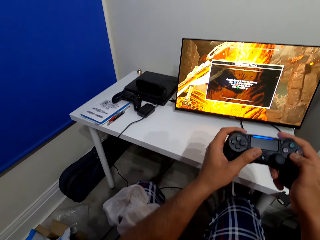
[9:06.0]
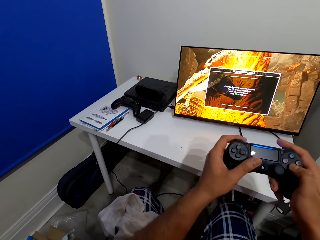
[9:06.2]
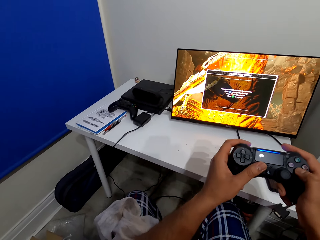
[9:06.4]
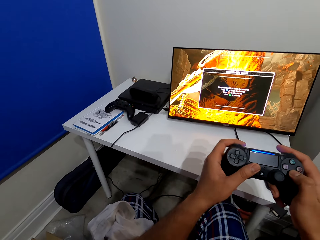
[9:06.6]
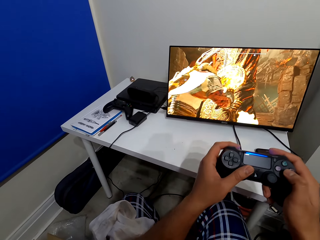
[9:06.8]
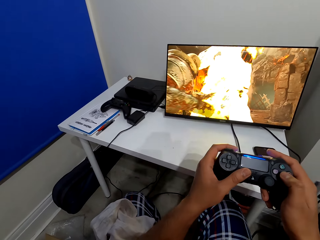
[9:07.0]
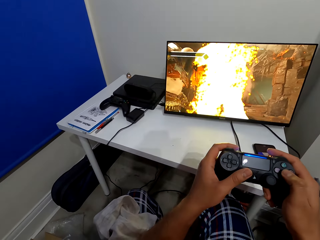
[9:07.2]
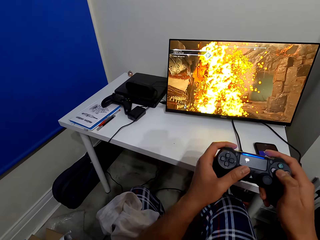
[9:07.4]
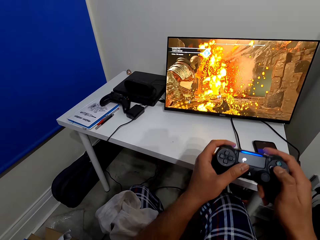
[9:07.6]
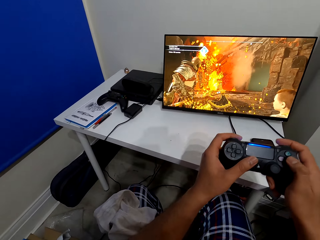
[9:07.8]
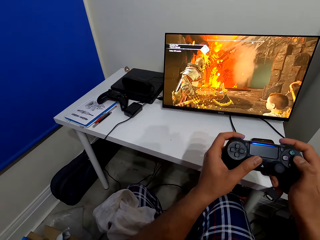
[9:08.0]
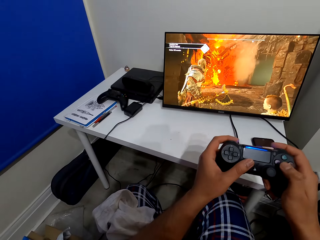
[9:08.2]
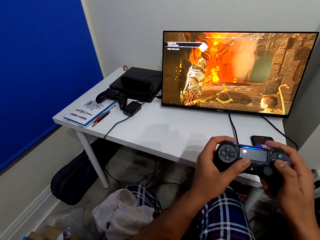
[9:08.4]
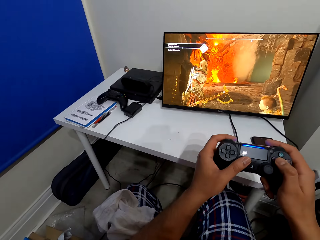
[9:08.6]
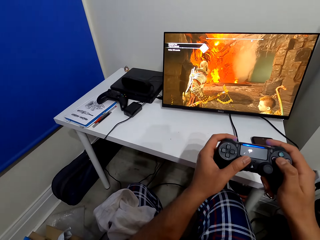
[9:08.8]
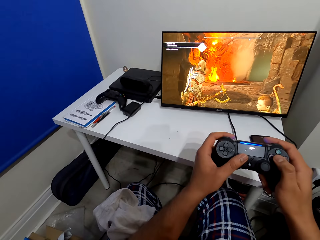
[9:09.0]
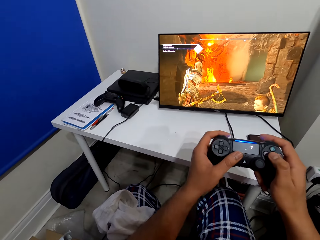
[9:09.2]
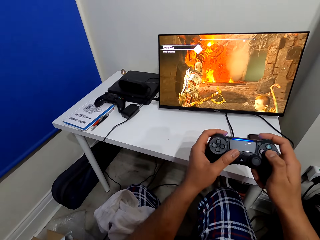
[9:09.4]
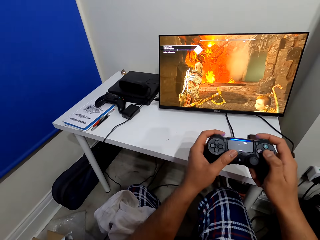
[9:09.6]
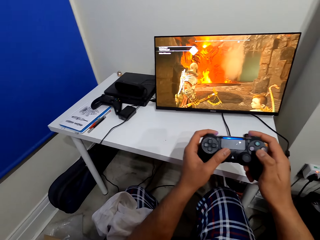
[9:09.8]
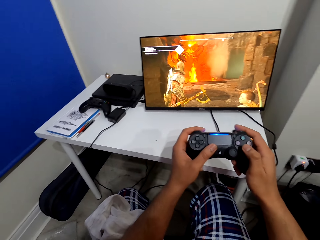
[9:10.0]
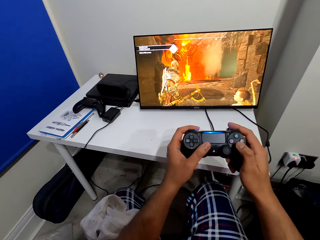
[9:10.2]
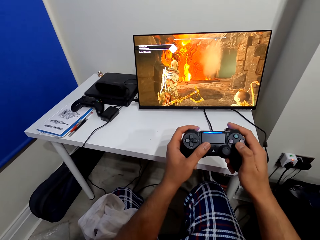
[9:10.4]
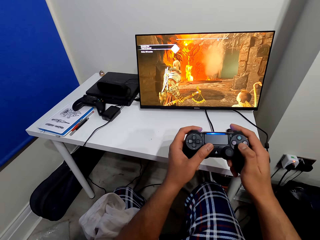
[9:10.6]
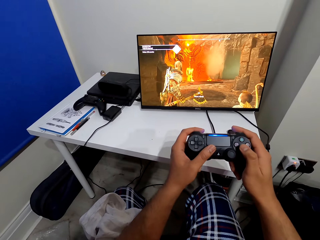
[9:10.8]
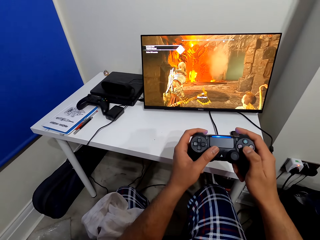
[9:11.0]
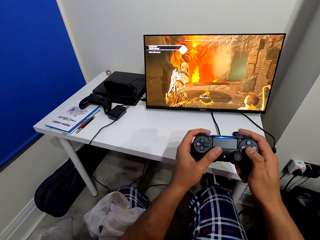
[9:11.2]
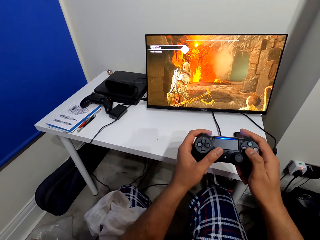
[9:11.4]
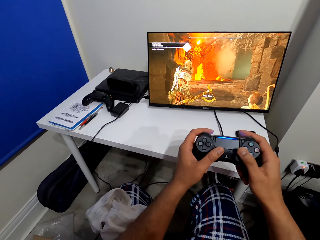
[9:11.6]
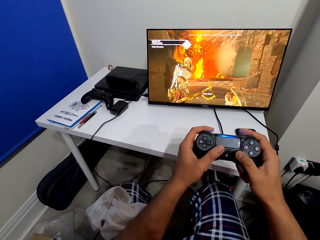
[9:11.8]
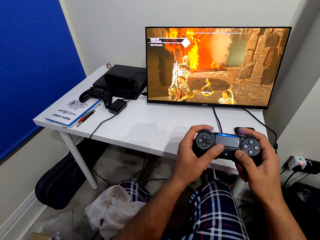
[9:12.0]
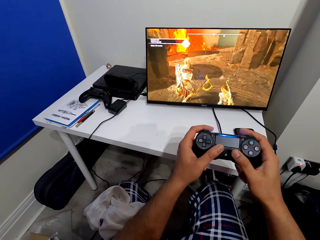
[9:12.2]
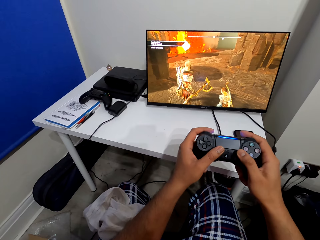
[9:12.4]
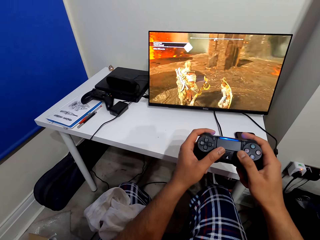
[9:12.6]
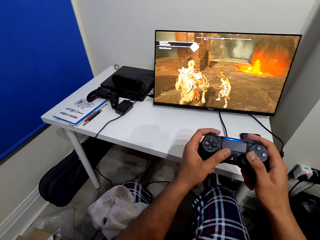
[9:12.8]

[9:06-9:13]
The camera wearer plays the video game on a monitor.

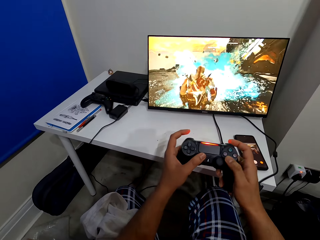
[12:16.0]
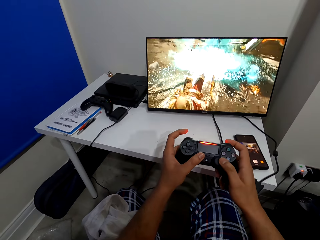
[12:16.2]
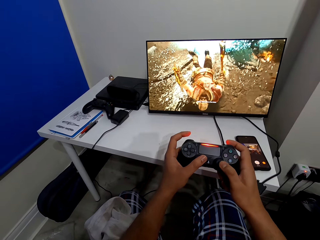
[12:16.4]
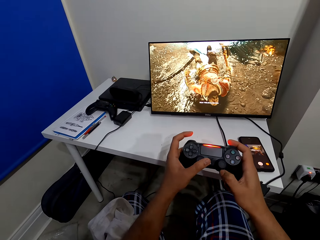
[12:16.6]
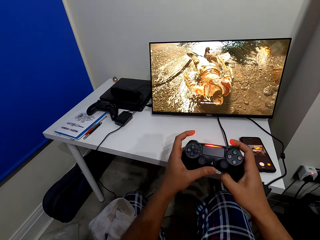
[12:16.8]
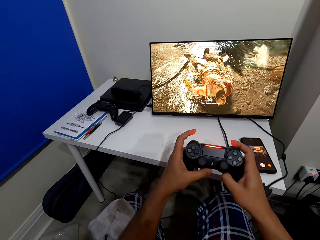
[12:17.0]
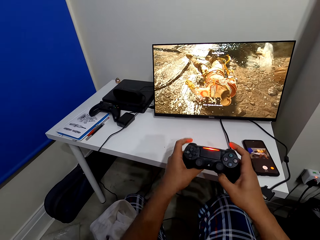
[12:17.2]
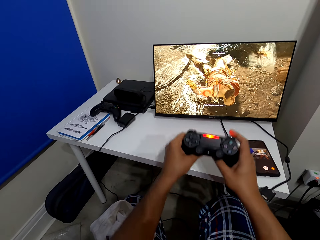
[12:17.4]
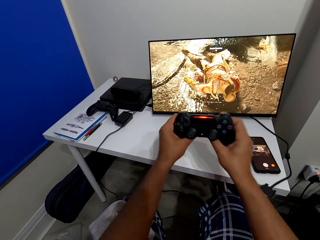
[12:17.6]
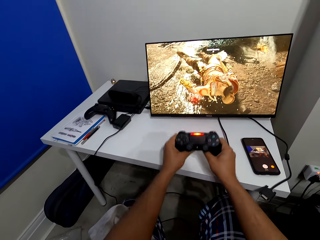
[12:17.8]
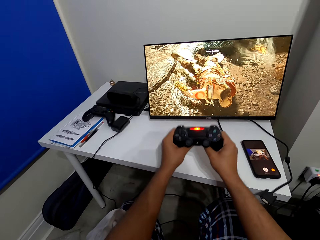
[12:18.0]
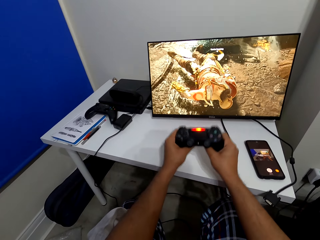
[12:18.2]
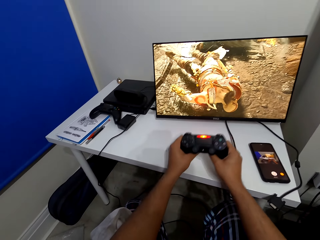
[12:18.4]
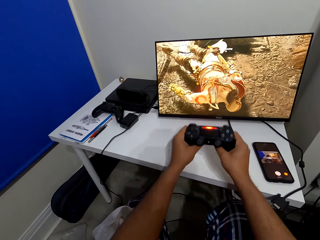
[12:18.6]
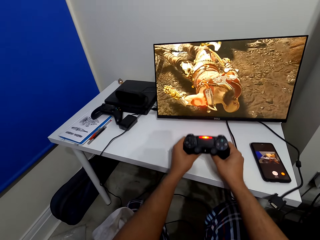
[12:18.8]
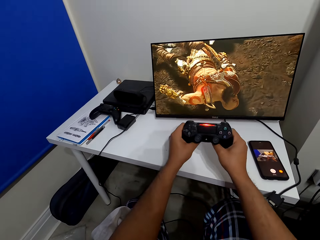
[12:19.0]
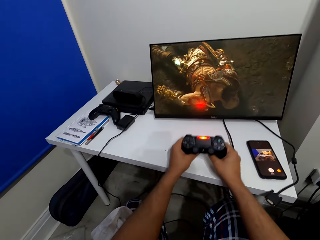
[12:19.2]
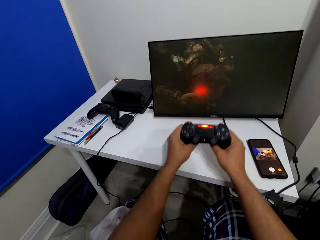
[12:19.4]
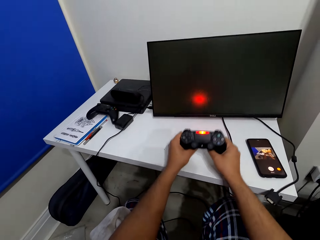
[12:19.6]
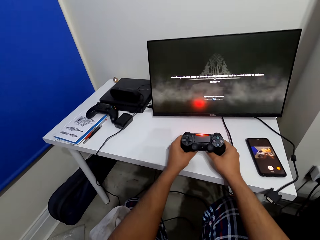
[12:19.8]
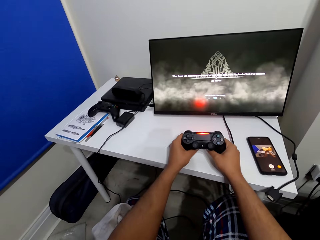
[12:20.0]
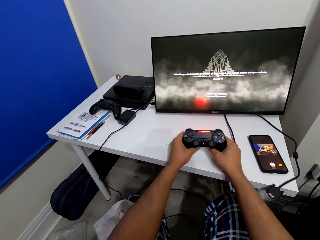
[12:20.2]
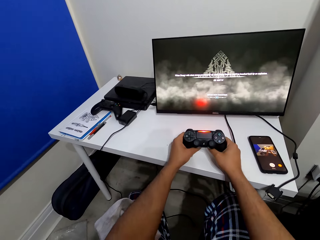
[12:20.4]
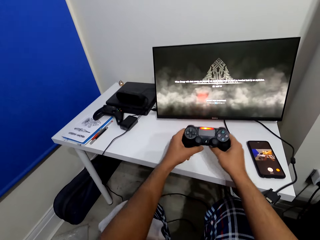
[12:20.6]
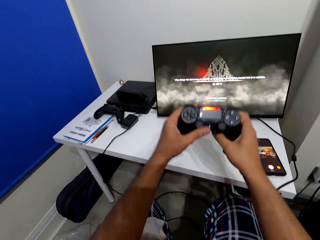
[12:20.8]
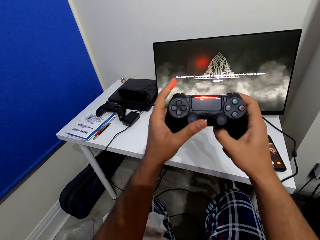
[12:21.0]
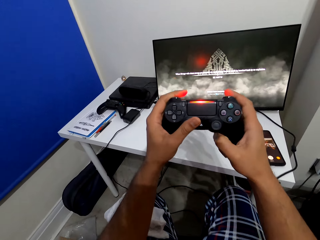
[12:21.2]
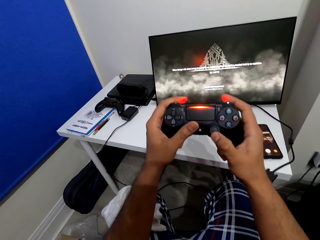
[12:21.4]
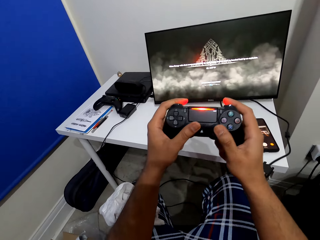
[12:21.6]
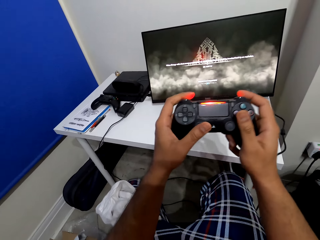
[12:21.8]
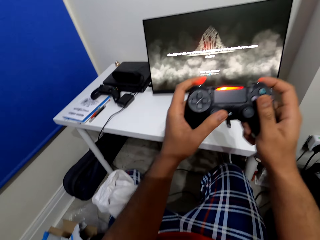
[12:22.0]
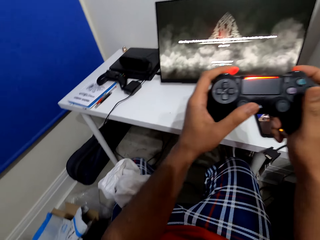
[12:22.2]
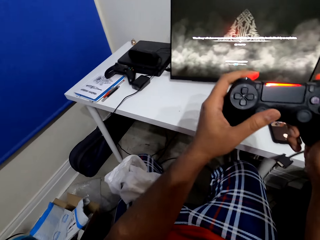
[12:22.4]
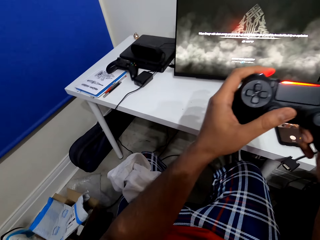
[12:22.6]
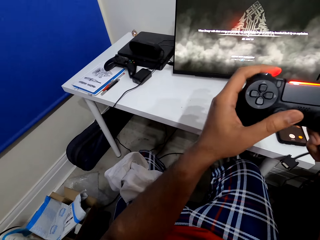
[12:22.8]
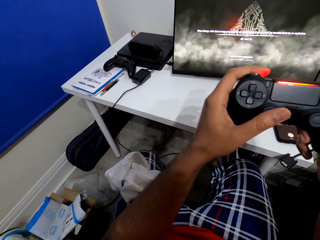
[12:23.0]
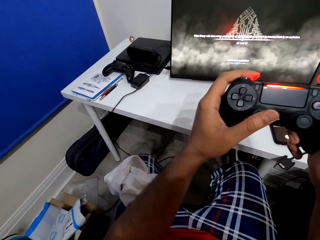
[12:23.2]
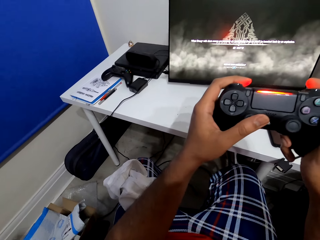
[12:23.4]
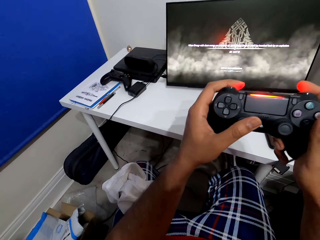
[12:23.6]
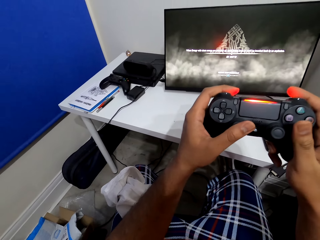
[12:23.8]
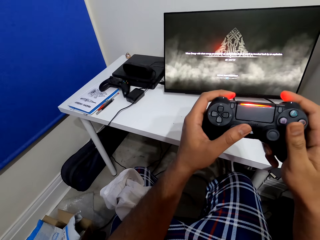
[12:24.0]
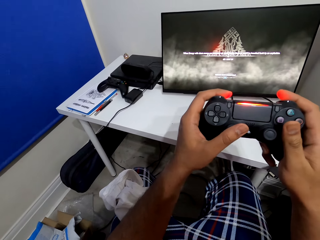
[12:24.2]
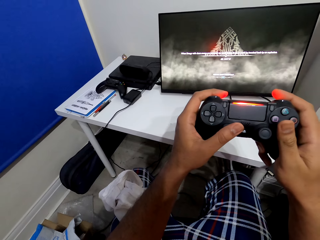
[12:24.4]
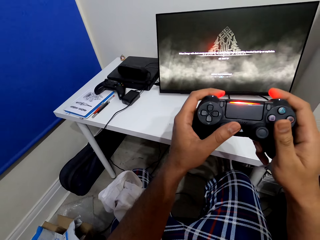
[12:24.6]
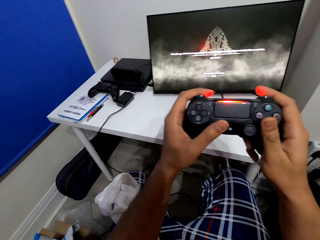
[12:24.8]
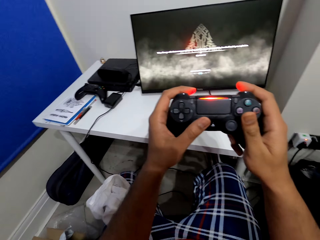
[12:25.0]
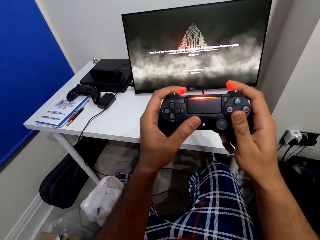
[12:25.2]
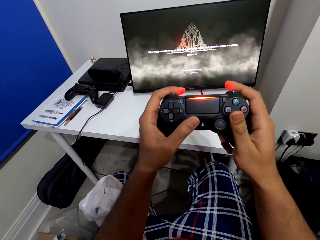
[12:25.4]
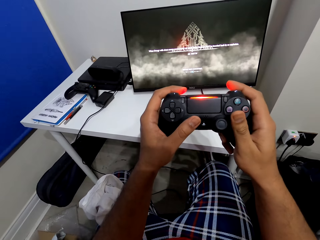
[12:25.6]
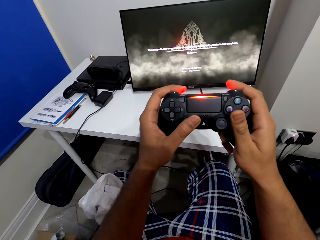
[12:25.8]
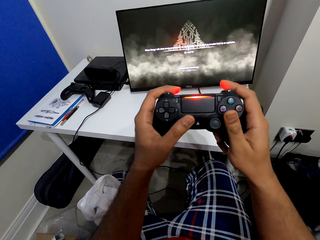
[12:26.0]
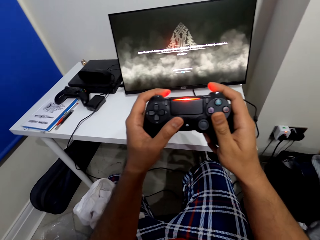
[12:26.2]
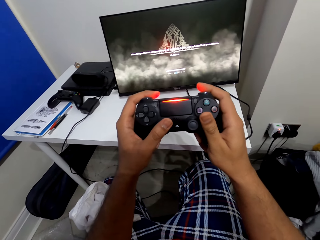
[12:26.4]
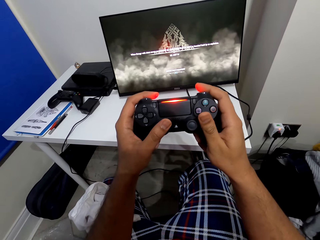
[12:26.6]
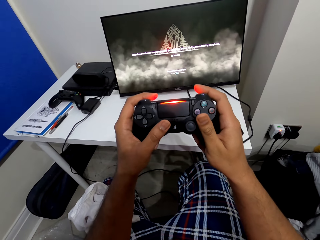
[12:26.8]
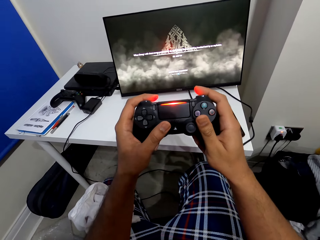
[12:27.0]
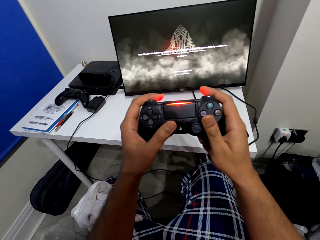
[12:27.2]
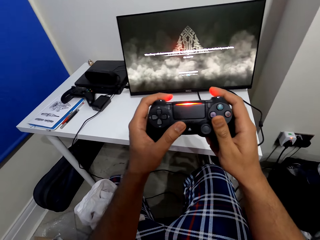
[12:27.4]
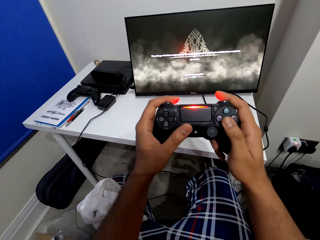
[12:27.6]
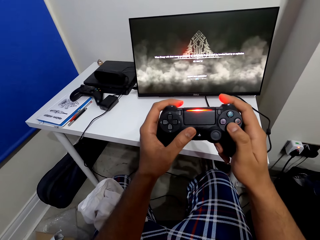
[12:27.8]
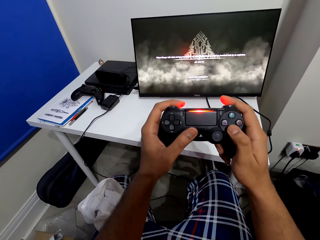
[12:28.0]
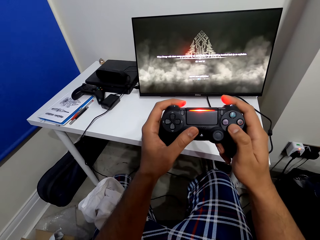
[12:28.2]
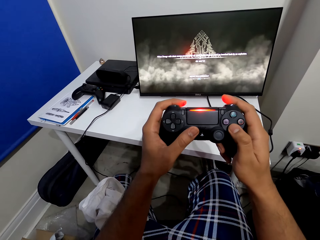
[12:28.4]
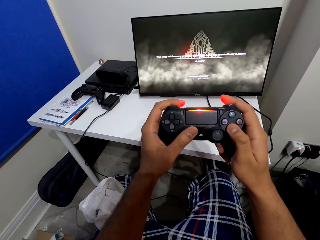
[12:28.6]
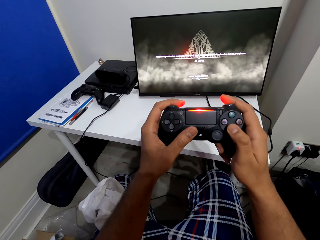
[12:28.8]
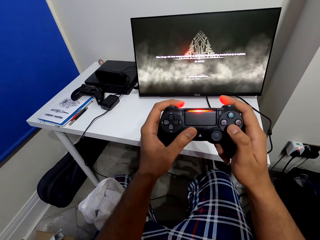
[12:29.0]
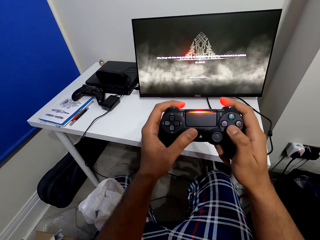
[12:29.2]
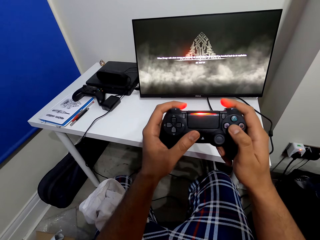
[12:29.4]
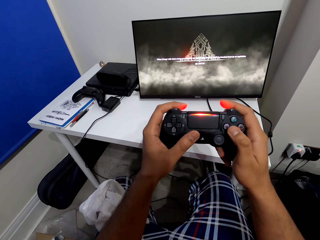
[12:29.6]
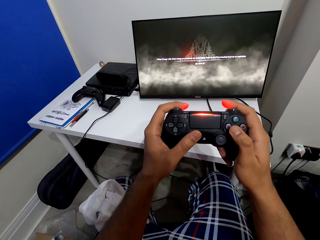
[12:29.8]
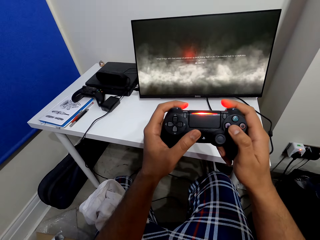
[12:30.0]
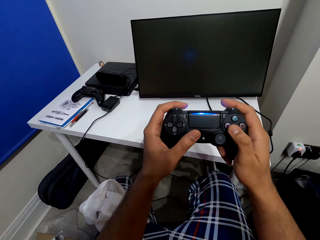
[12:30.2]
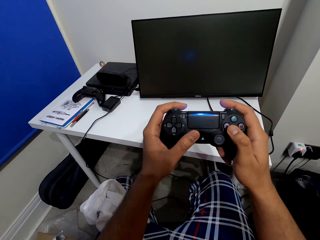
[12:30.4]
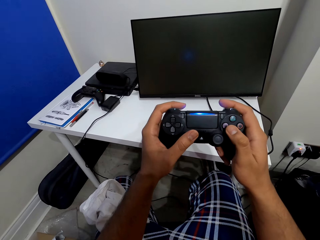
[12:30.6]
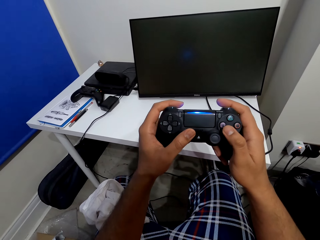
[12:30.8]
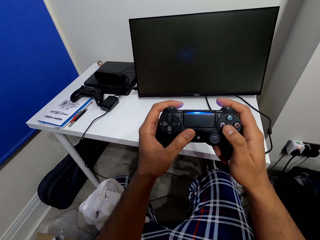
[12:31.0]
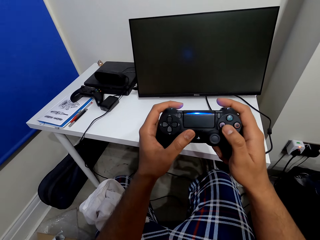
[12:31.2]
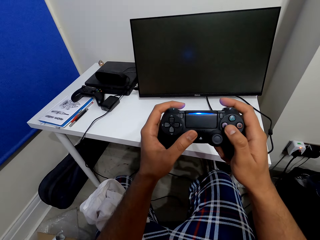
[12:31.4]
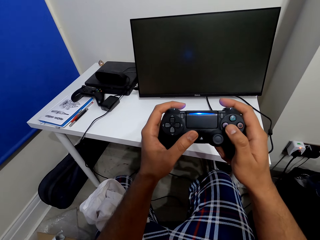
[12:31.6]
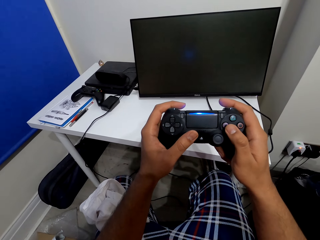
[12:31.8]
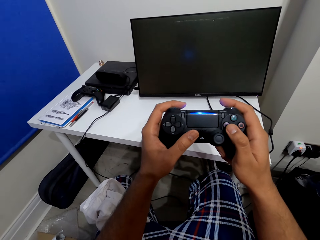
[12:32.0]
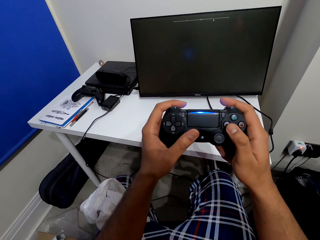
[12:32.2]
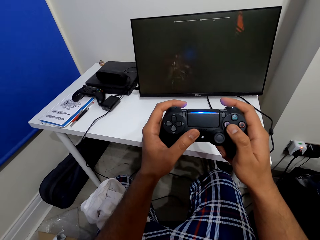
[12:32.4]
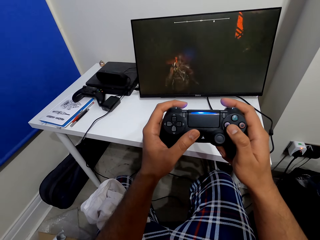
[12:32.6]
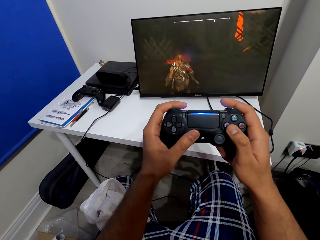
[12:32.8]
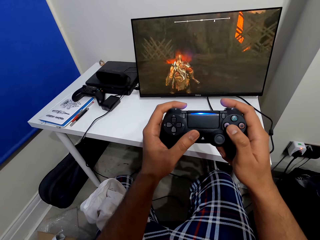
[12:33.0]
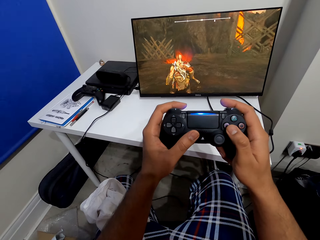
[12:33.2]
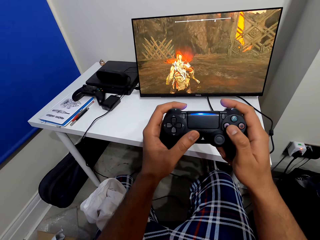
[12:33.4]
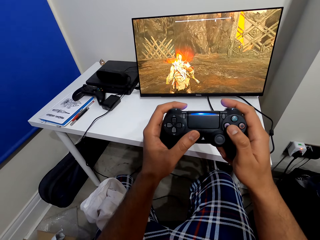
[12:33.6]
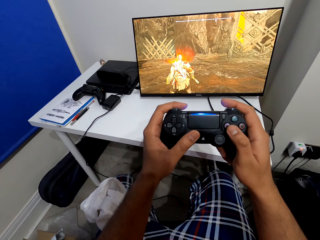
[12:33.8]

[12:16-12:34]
The camera wearer operates the video game keypad. They move a game pad in hands. They hold the game pad in hands. They operate the television with the game pad.
